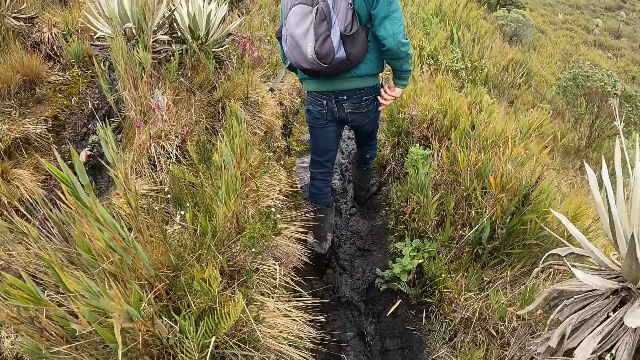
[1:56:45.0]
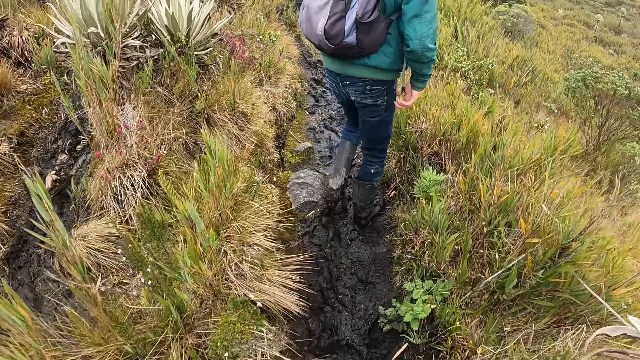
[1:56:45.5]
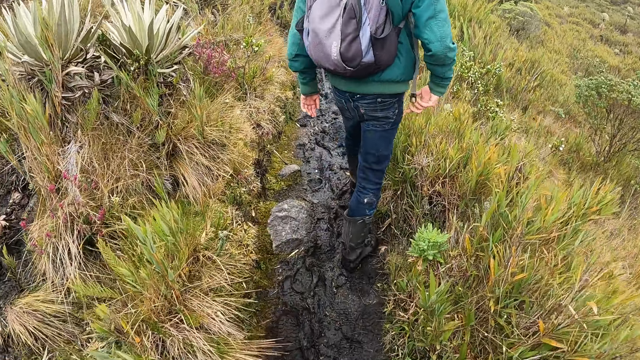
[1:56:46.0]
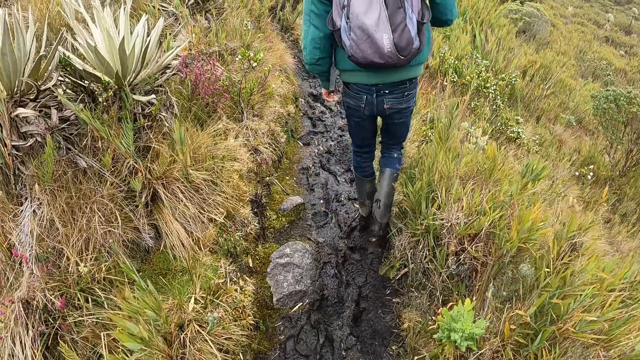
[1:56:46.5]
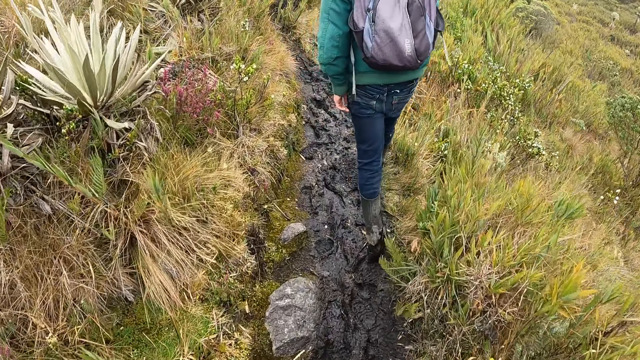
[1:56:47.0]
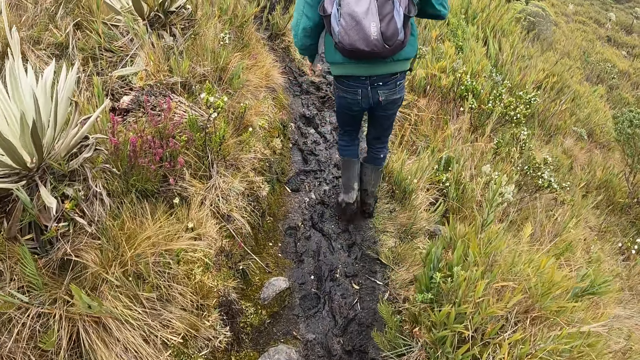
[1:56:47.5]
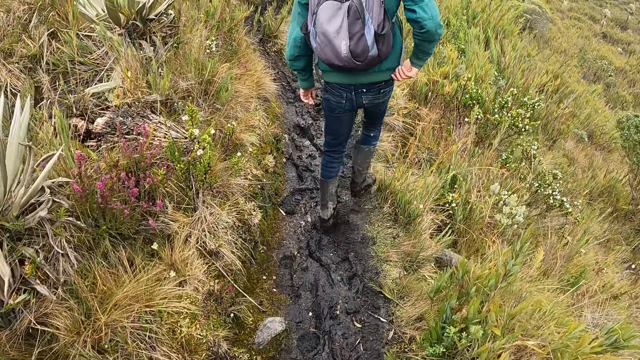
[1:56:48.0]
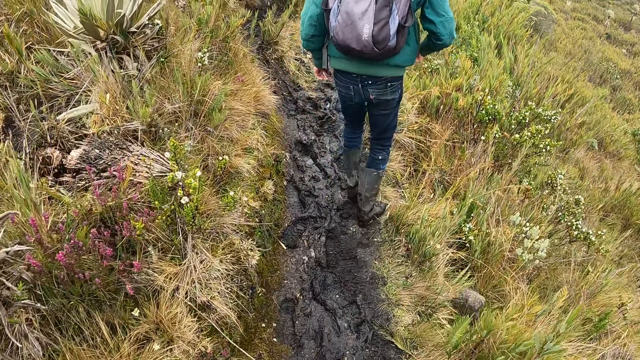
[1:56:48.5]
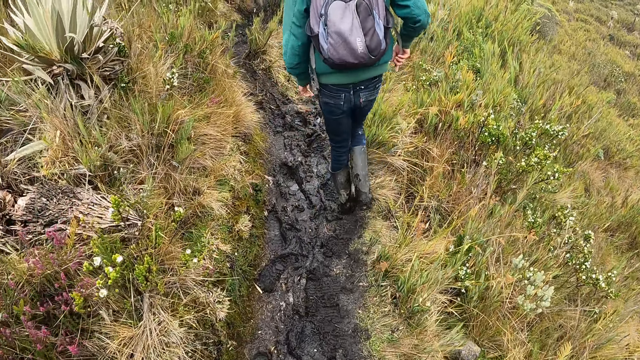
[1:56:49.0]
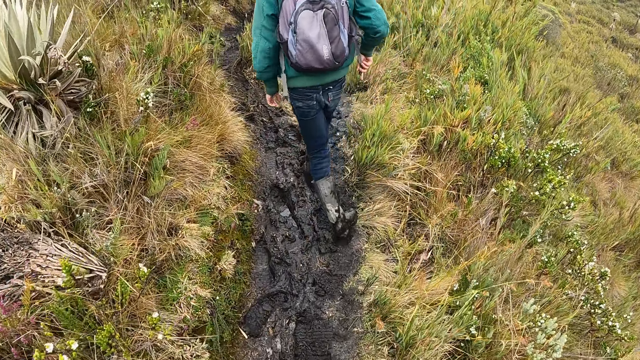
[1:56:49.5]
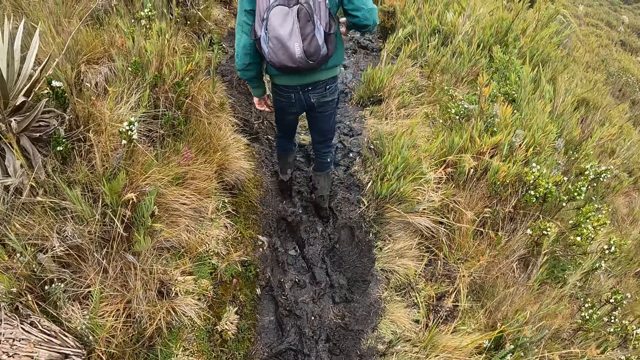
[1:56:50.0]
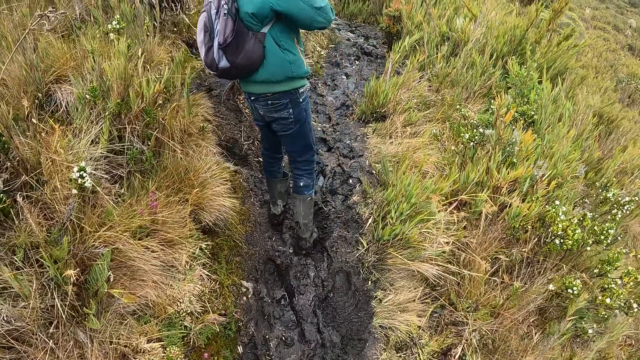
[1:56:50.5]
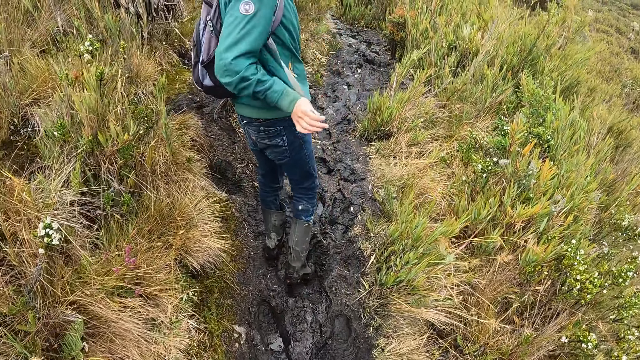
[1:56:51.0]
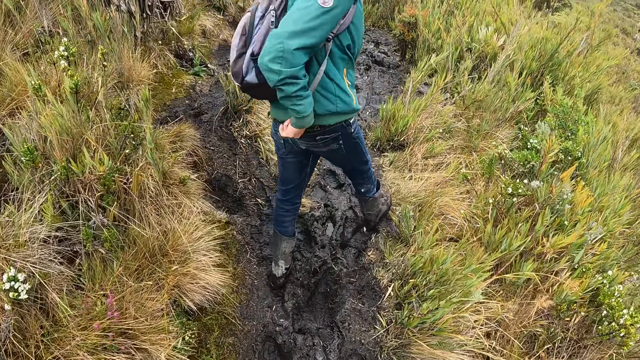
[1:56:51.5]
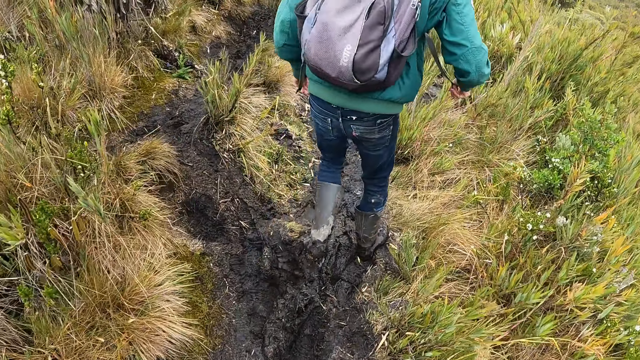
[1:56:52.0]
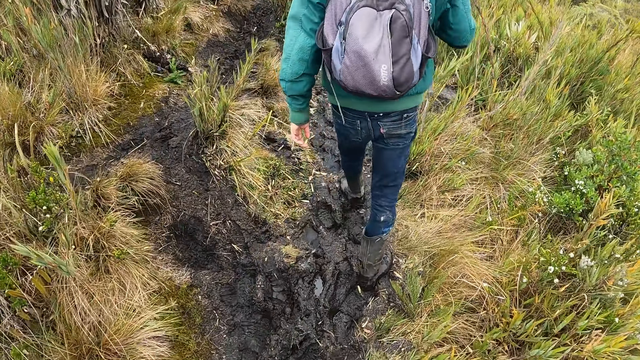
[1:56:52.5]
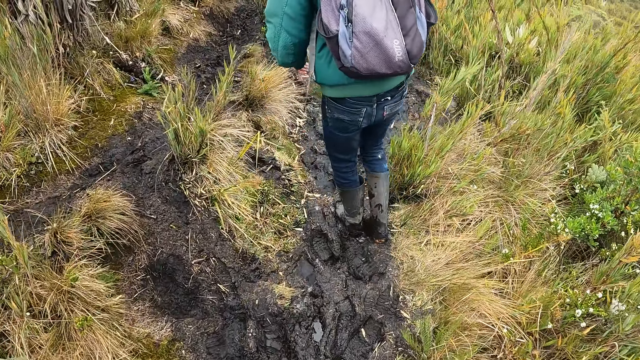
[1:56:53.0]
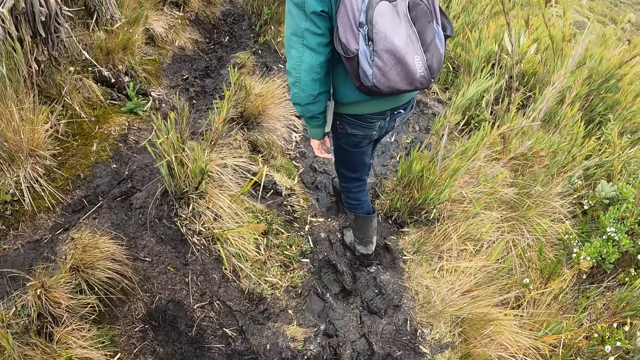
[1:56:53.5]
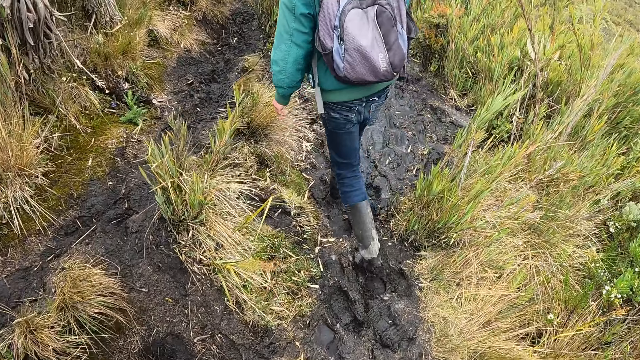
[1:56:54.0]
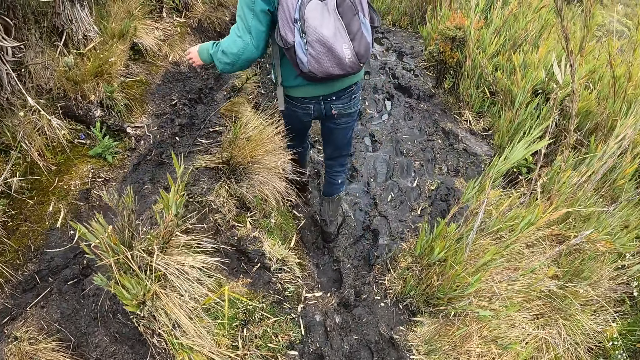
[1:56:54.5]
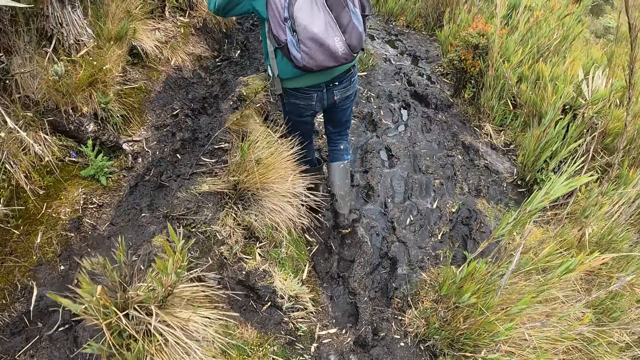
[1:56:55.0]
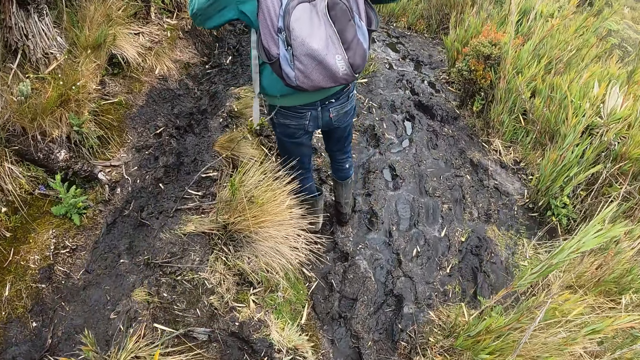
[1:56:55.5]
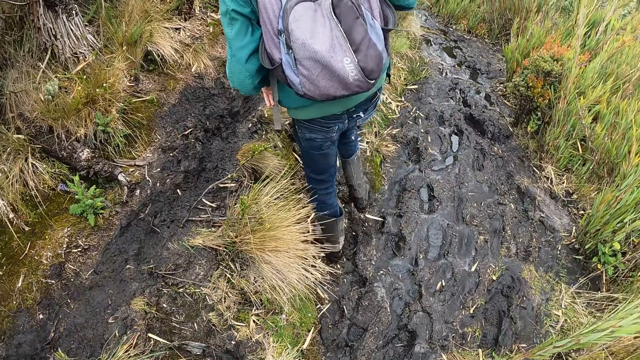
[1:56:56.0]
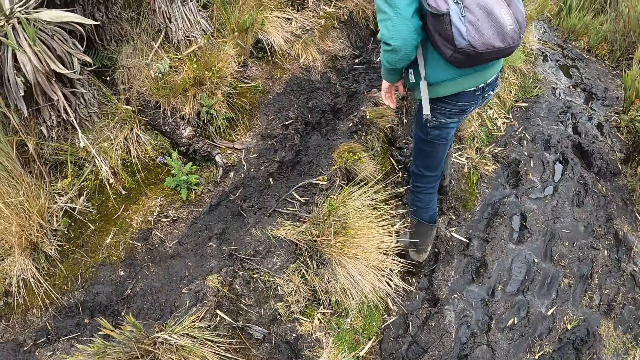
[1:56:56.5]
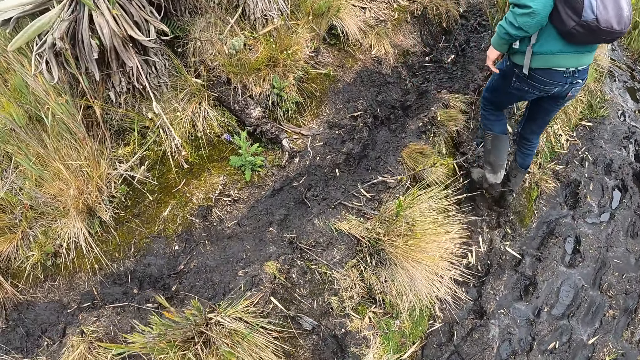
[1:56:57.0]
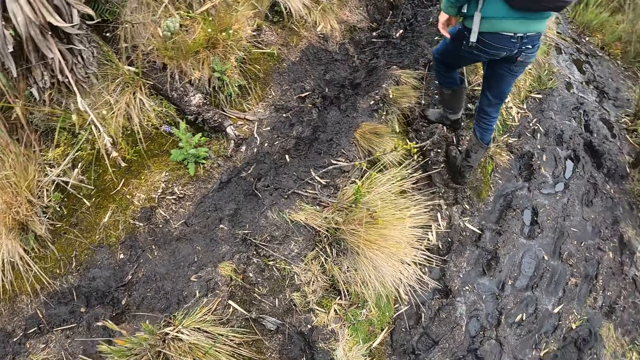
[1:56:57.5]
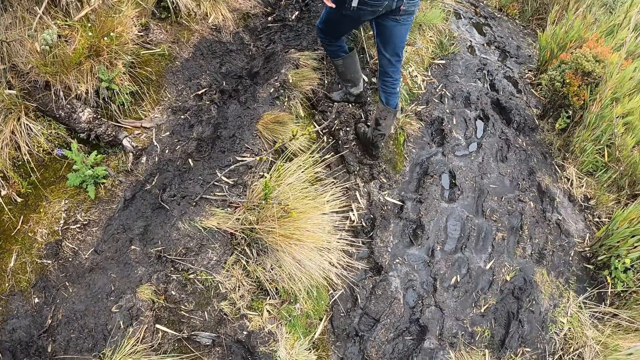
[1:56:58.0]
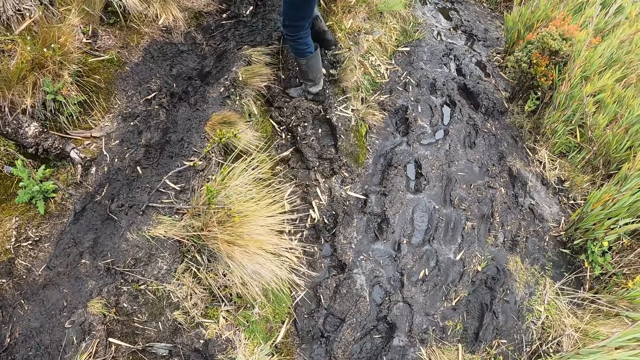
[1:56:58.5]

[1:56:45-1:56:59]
The man touches the bag strap with his right hand. Another man adjusts his mask on his face with his right hand. The first man pulls the bag strap with his right hand. A person dialogues with the camera wearer. The camera wearer hikes on the hill. The first man adjusts his mask on his face with his left hand.

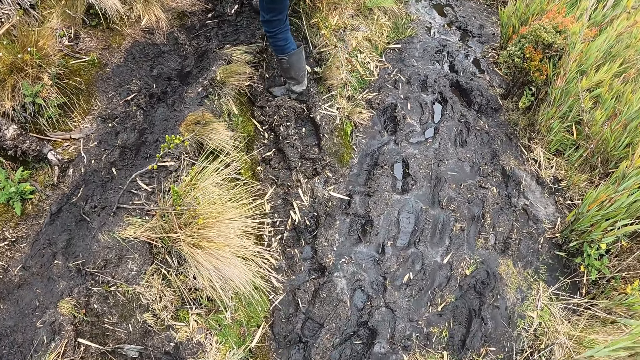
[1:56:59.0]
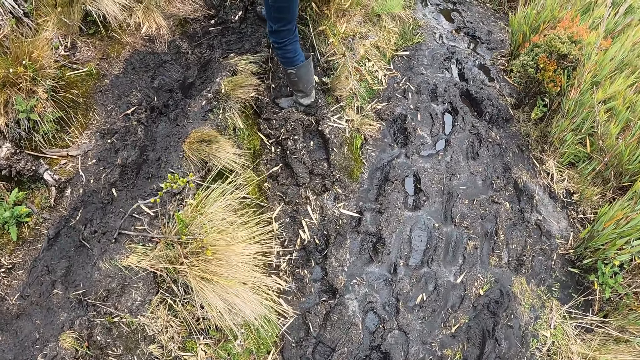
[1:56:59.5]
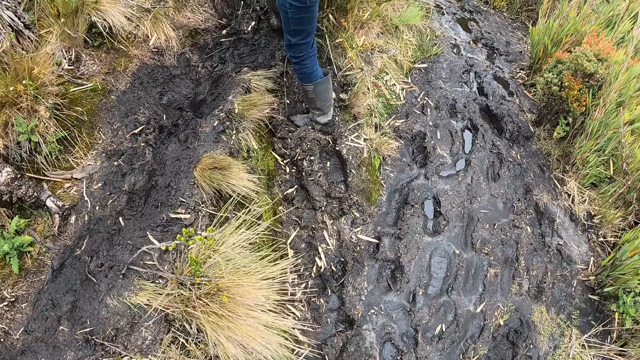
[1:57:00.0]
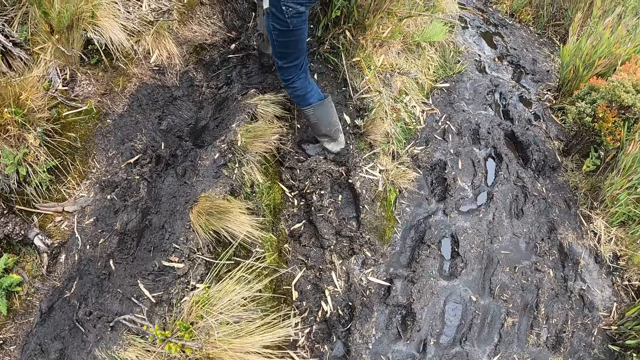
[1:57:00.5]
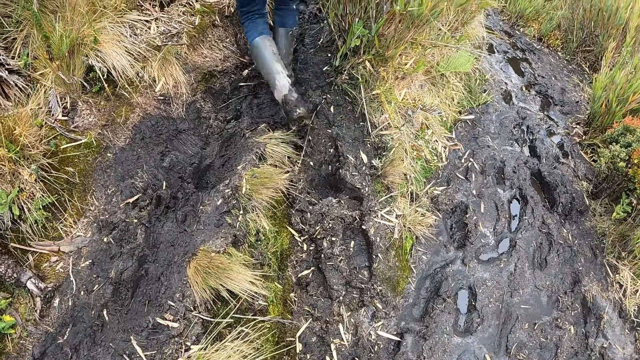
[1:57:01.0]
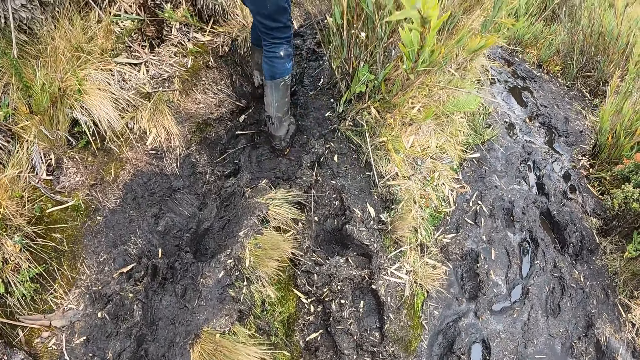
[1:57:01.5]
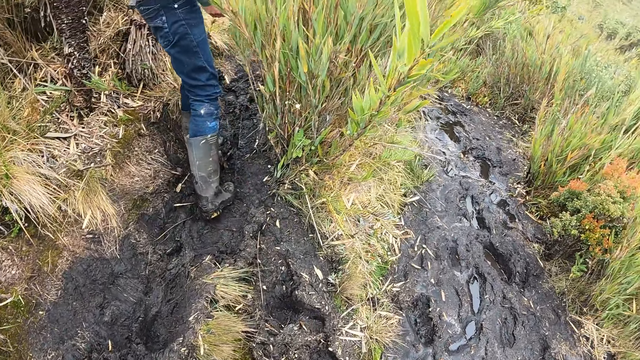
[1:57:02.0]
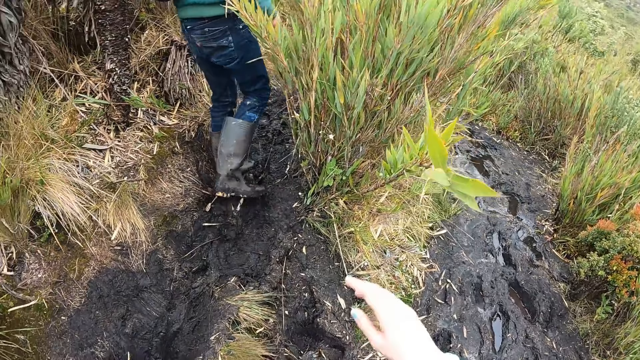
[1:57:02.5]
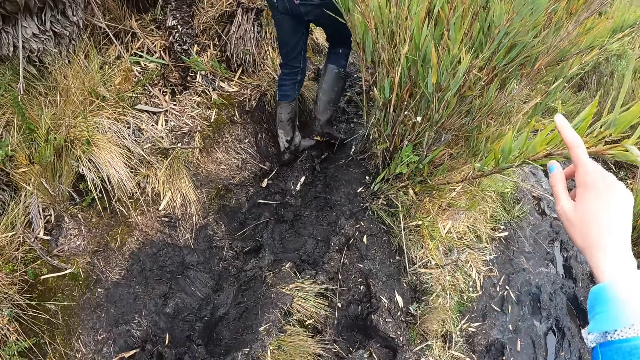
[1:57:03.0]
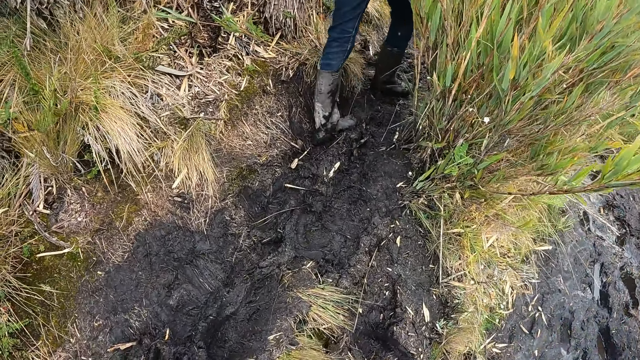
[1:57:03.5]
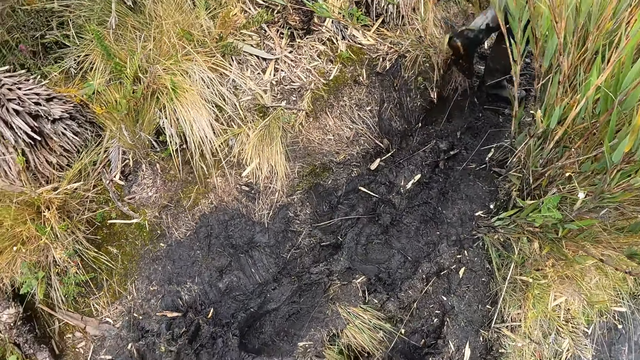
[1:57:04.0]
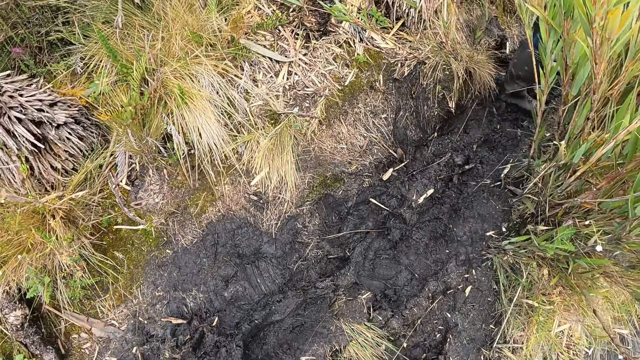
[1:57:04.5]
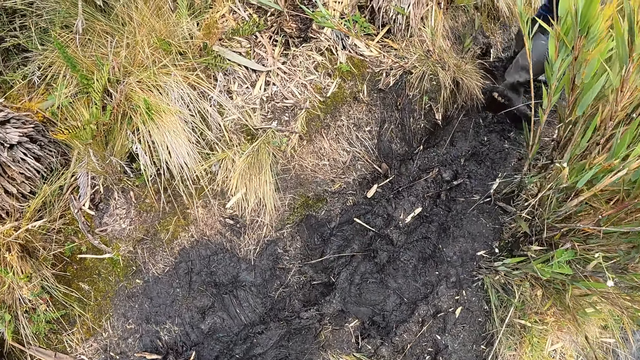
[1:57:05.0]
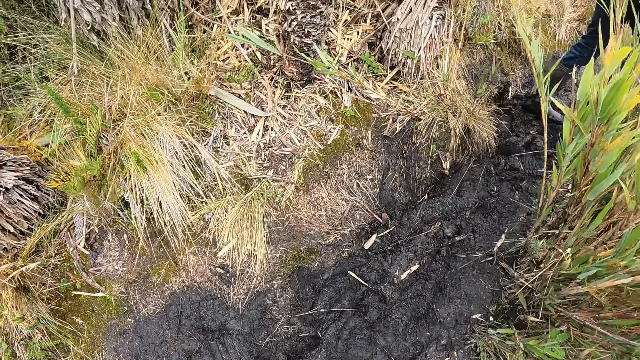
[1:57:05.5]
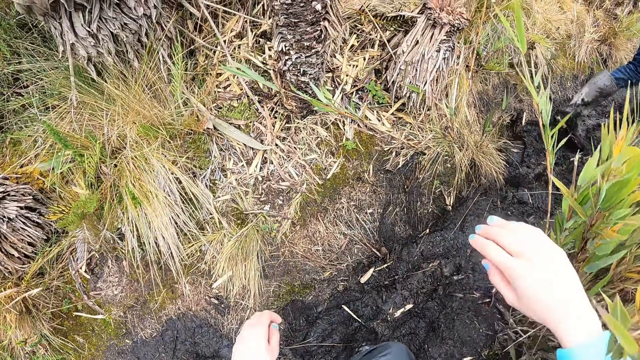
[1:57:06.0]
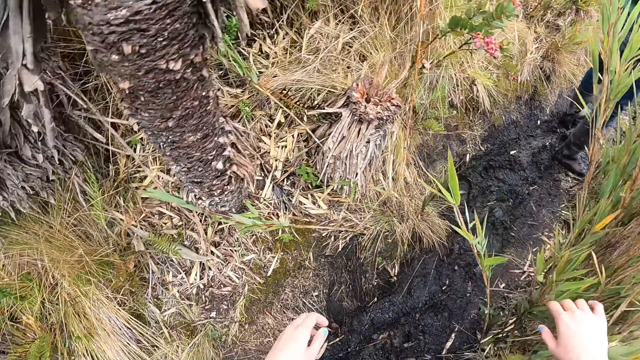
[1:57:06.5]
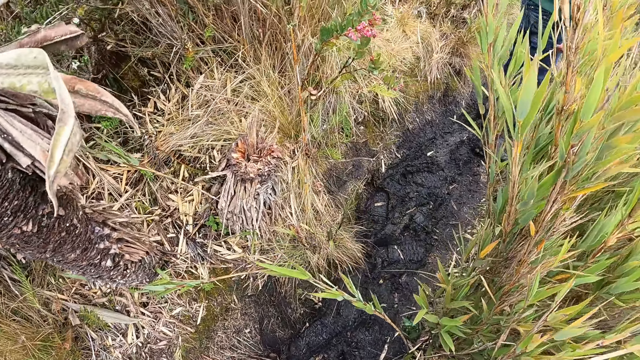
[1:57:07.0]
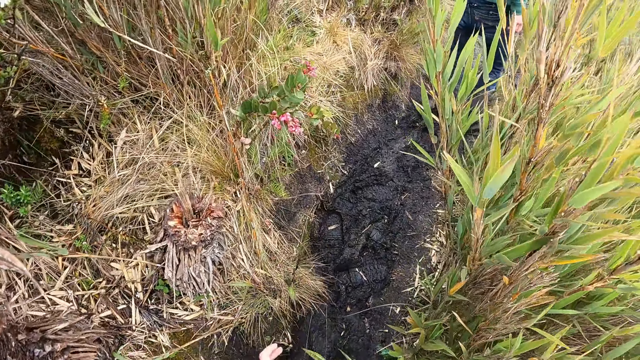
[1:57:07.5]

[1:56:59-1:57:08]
The man touches a plant on the trail with his right hand. The camera wearer touches a plant on the trail with her right hand. She touches plants on the trail with her right hand.
